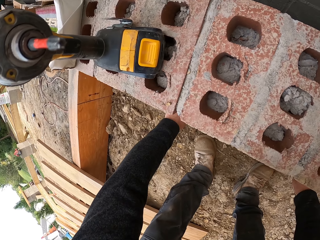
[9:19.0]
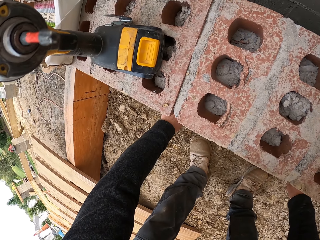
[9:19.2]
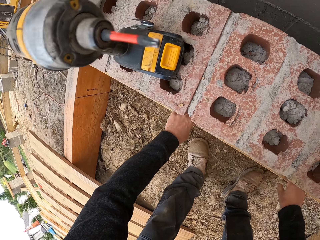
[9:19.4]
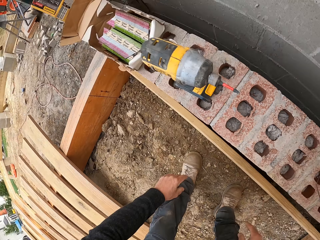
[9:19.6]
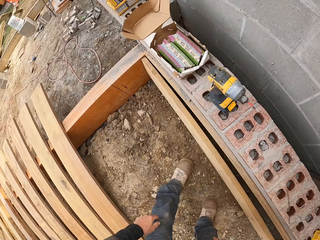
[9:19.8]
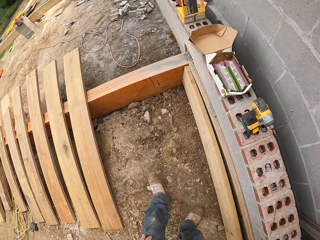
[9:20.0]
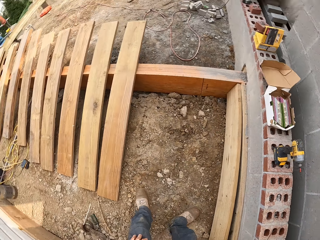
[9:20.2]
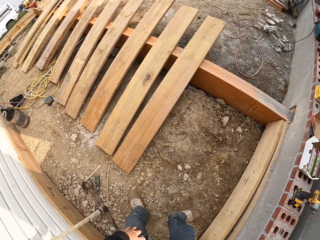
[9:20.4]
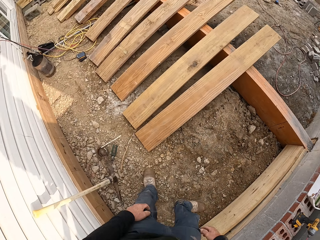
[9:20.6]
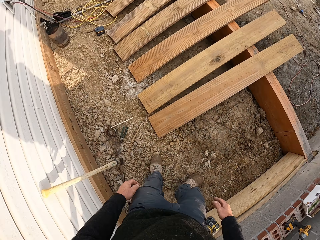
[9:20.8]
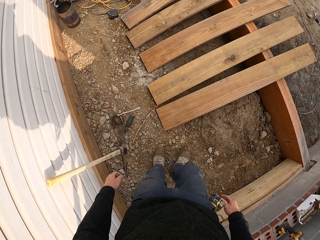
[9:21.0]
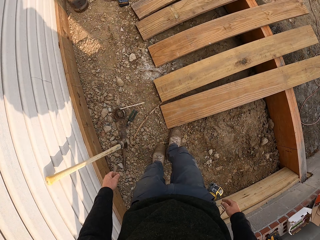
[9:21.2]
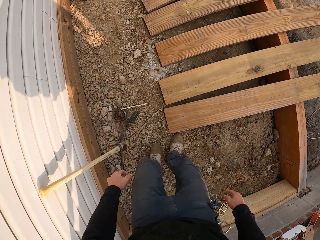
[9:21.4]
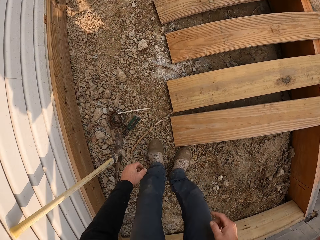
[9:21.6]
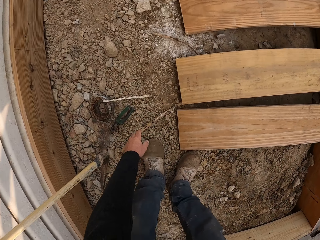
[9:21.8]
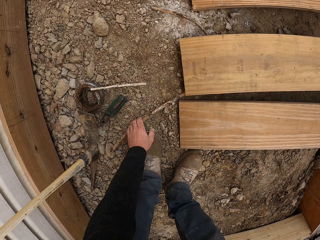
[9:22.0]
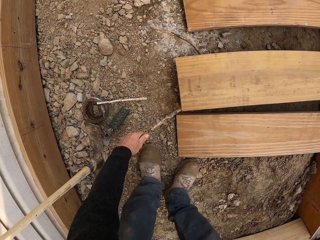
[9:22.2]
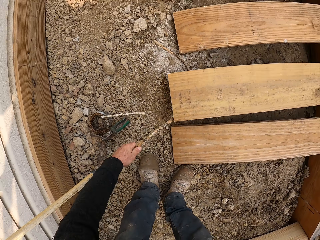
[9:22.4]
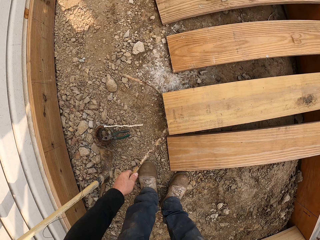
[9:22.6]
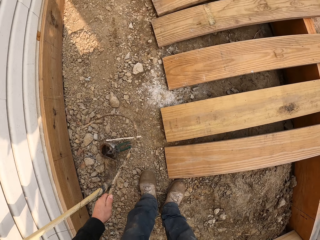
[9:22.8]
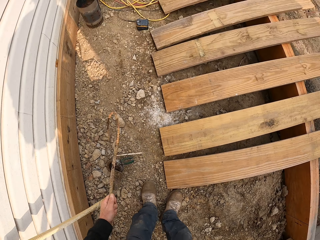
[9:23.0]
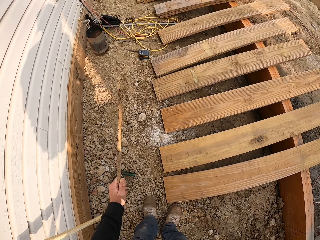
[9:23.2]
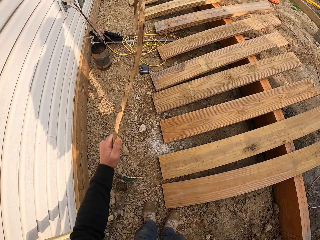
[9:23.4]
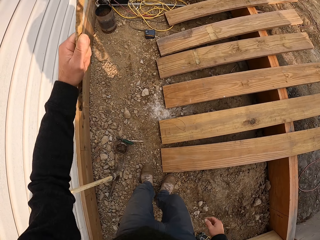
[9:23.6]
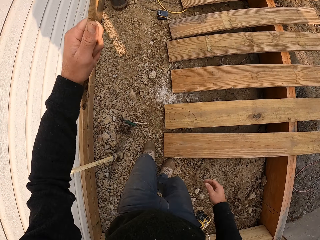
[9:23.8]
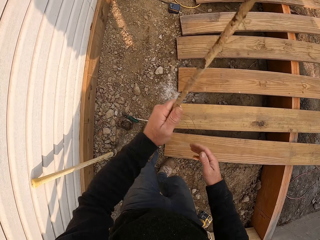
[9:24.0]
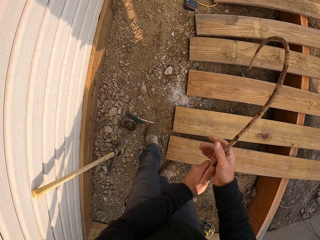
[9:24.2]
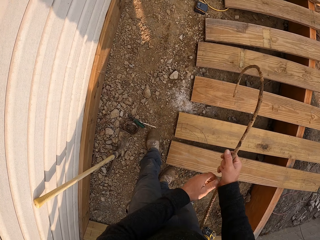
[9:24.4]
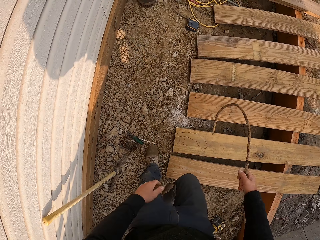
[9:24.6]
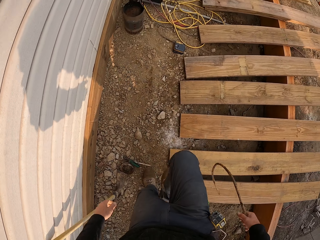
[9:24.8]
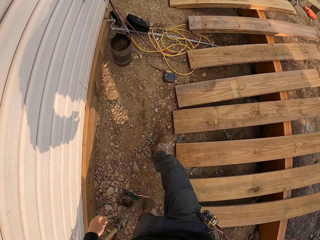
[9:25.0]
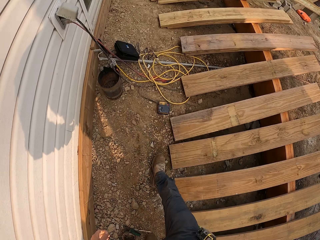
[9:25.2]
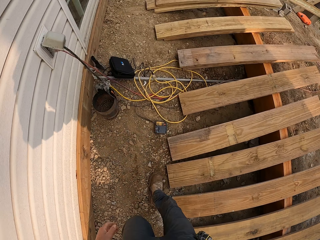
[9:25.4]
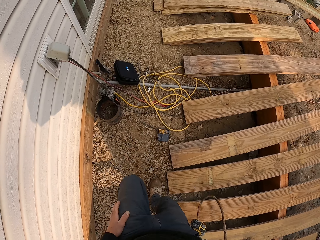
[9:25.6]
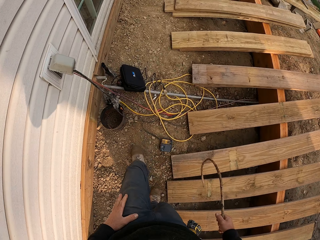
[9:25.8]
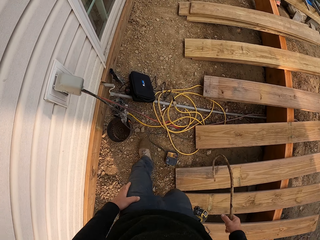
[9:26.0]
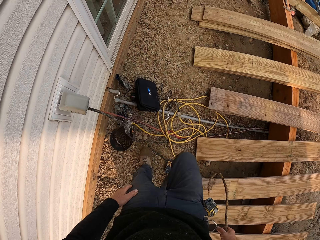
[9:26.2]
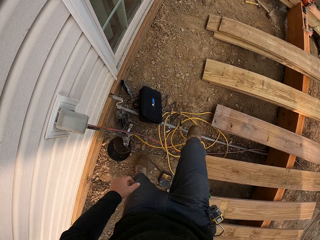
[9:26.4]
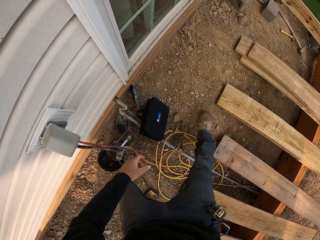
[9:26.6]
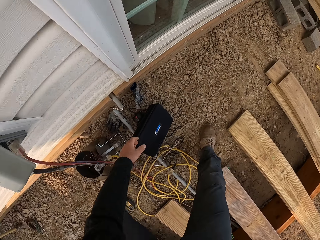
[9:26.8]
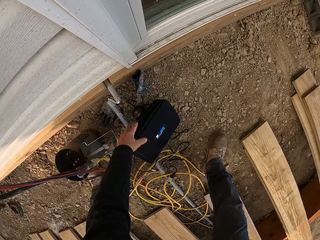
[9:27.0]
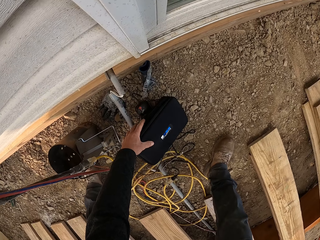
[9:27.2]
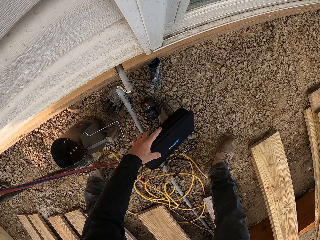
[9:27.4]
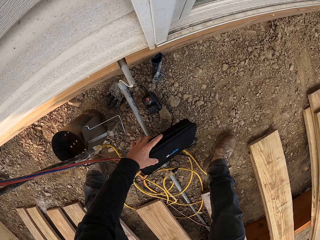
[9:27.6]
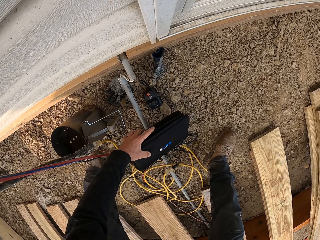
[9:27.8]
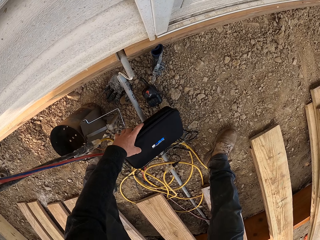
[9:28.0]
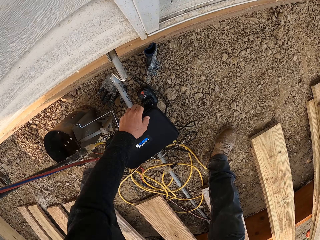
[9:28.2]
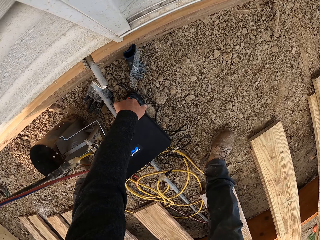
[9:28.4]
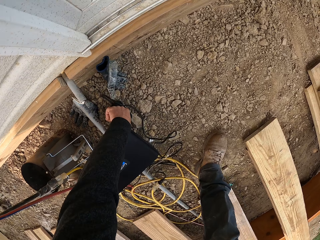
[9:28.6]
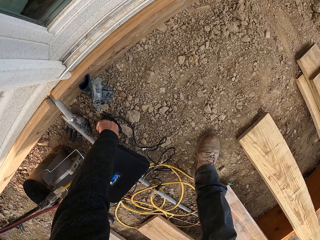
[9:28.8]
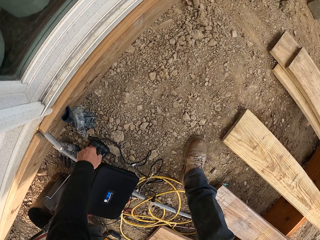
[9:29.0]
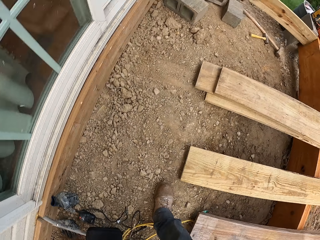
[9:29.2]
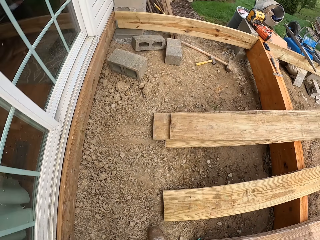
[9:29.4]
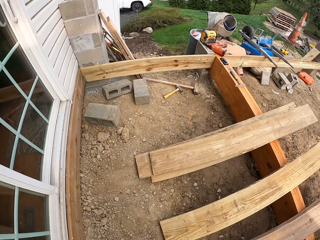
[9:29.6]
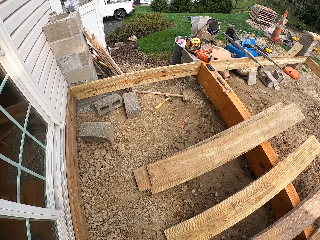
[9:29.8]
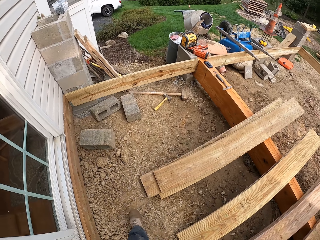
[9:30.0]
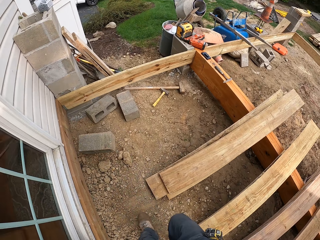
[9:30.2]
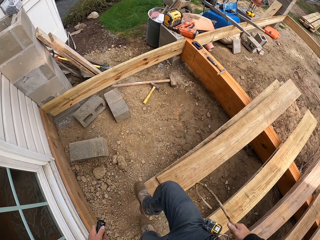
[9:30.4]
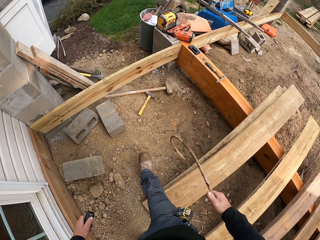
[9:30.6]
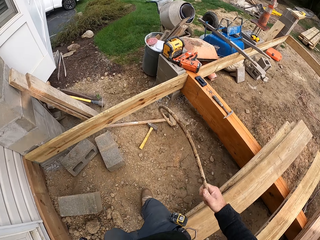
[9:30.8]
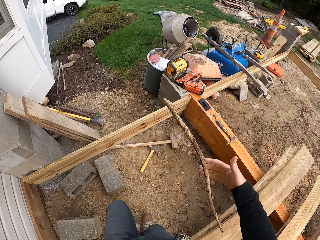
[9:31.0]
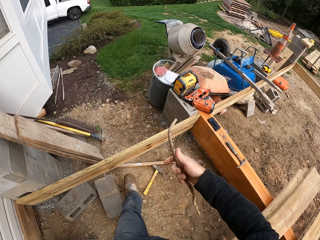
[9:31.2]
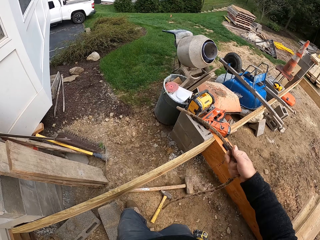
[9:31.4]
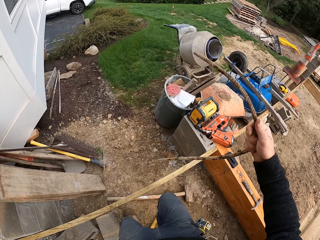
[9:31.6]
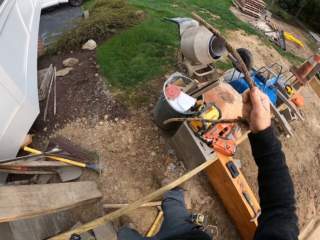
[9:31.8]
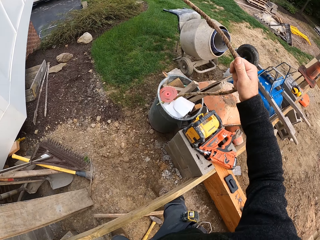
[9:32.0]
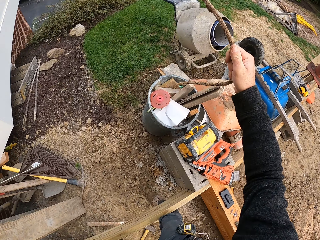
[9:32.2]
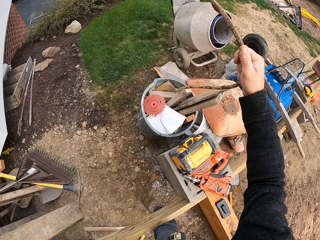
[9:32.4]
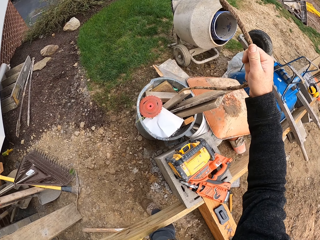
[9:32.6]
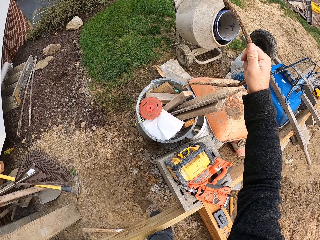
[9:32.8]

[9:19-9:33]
The camera wearer walks. They pick up a piece of metal from the ground. They walk around. They touch a bag. They check the sleeve case bag. They walk. They pick up a metal rod. They walk.

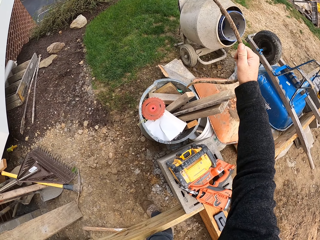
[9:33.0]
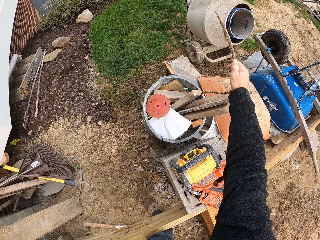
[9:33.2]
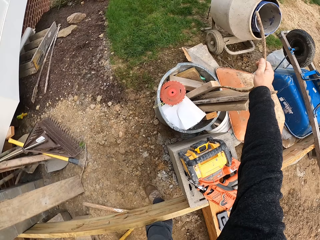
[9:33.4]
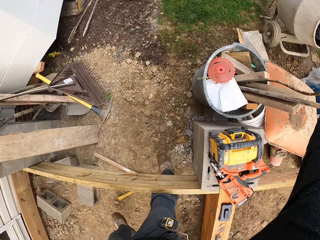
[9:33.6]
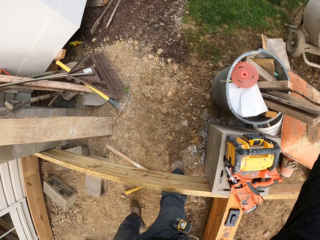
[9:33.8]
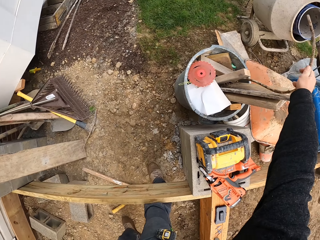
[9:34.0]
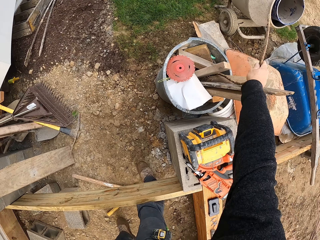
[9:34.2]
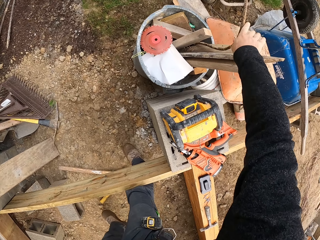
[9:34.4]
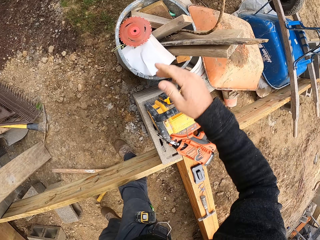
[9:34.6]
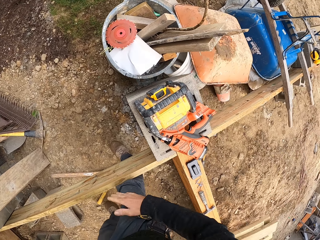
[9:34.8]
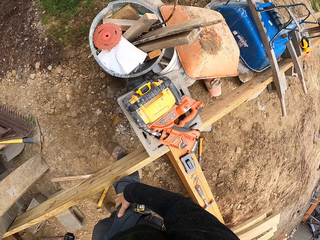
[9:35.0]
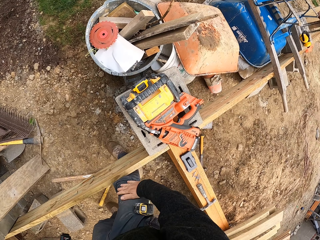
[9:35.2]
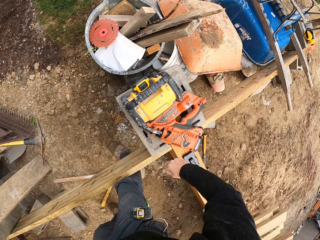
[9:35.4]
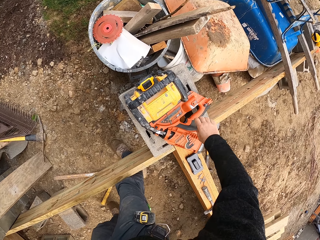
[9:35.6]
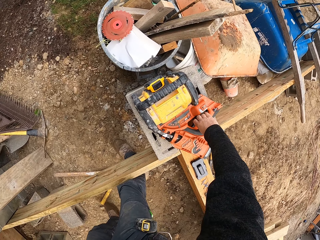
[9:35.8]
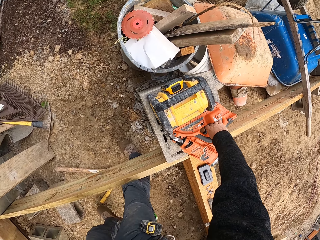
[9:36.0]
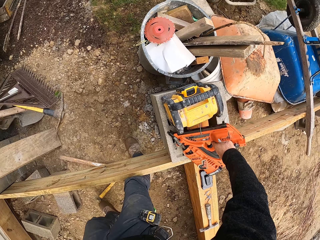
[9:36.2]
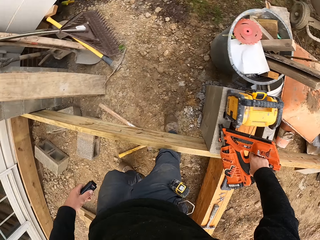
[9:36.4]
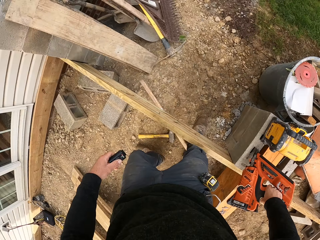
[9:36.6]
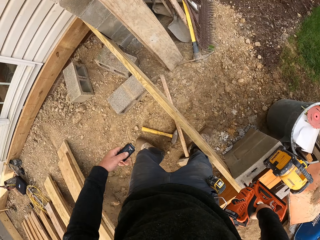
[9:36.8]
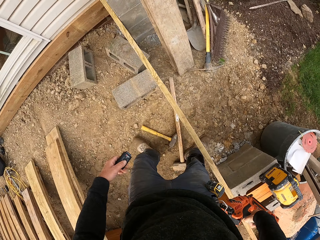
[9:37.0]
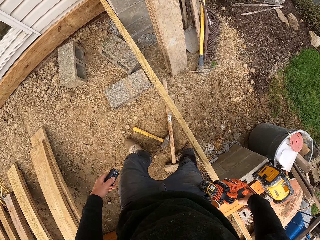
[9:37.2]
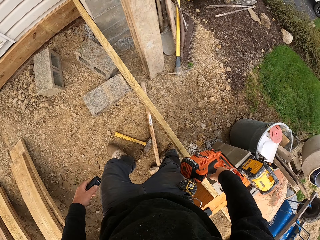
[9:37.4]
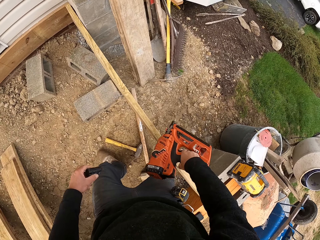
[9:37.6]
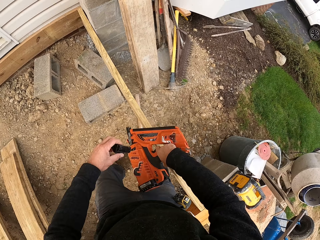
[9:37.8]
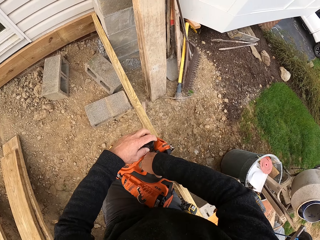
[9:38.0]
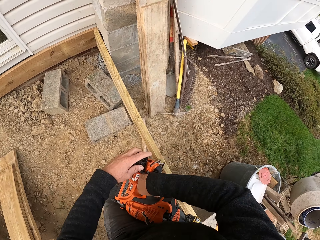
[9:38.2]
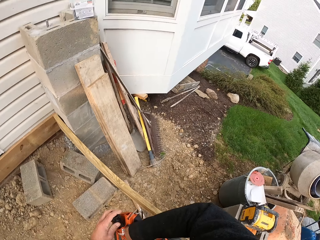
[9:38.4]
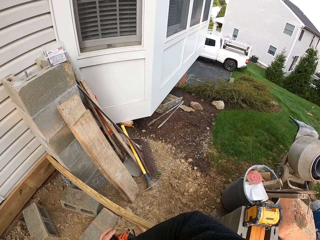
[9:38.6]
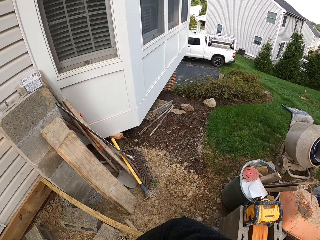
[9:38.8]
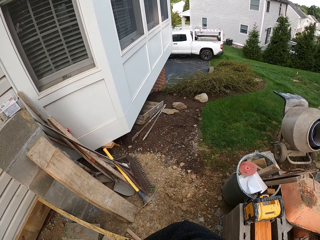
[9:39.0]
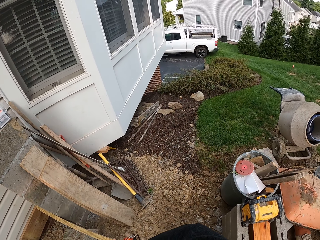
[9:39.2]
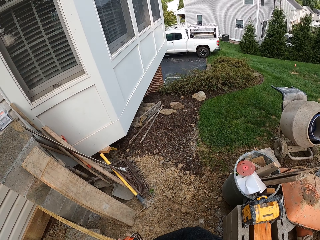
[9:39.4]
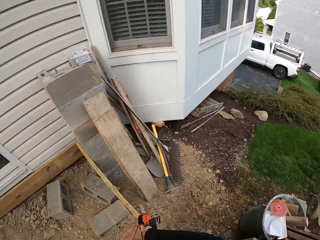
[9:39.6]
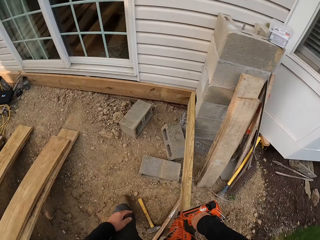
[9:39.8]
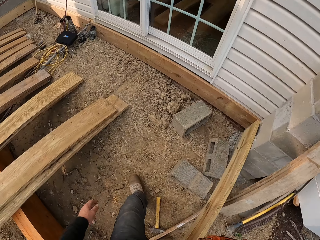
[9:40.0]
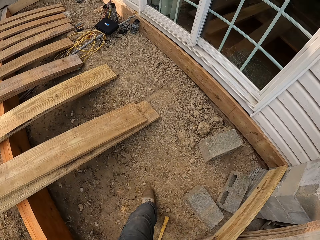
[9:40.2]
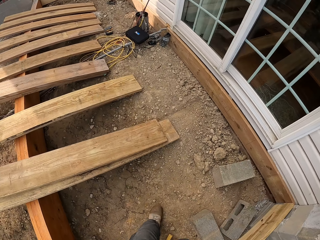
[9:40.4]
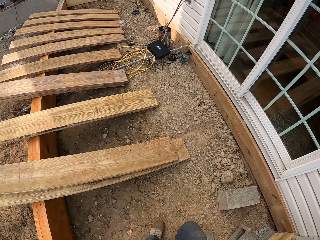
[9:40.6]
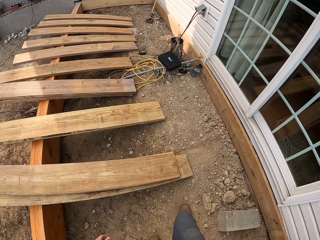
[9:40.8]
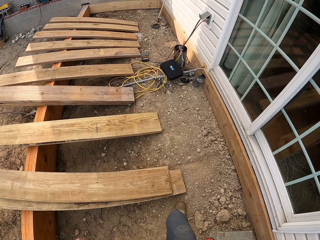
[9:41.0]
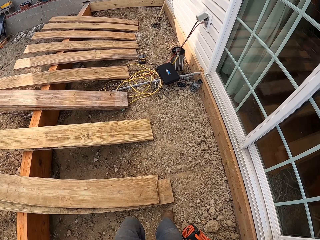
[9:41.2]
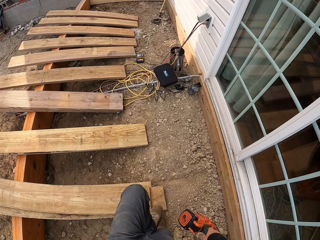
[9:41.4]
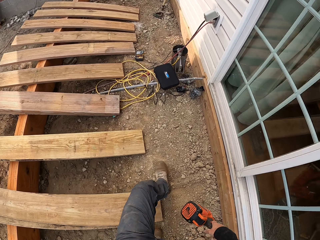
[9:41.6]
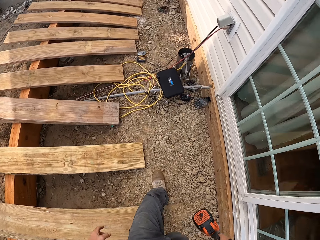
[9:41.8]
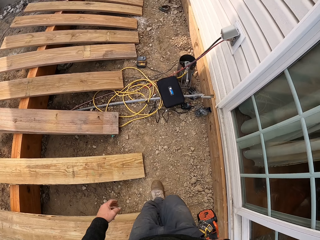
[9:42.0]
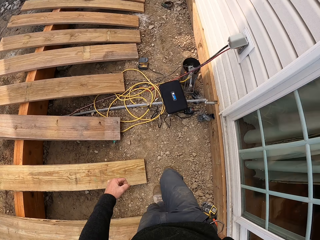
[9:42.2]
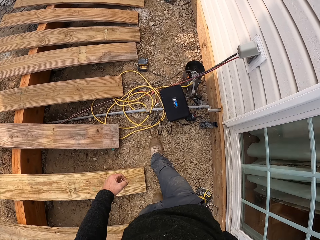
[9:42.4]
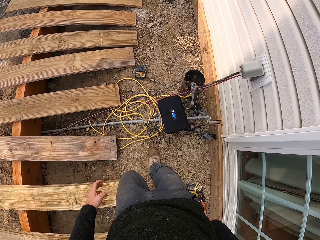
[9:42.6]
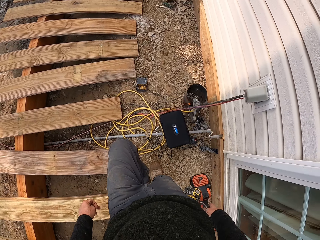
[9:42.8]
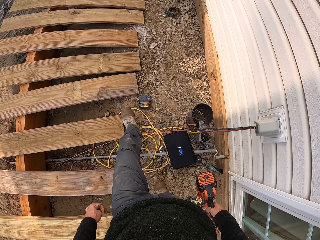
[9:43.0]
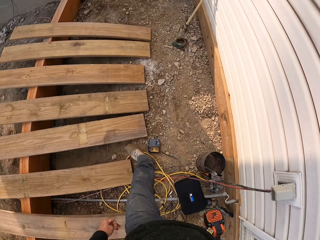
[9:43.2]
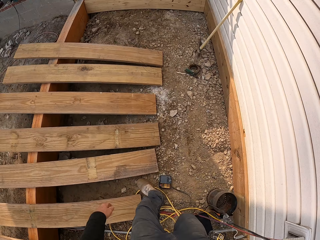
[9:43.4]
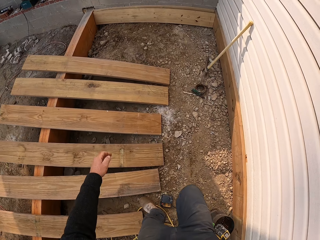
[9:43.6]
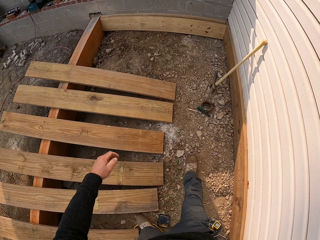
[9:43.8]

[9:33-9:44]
The camera wearer puts the metal rod in the bucket. They pick up a nail gun or circular saw. They look around. They walk around the construction area.
